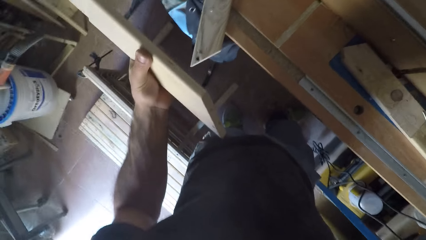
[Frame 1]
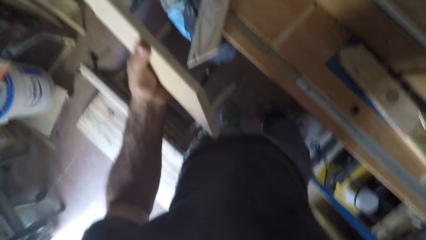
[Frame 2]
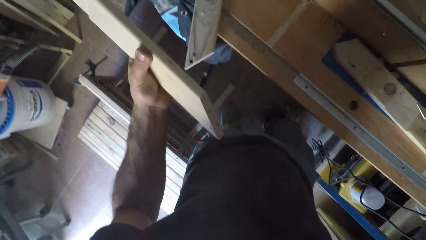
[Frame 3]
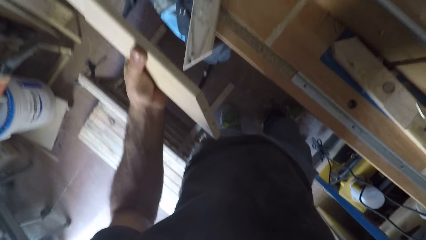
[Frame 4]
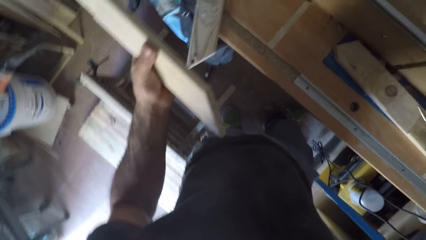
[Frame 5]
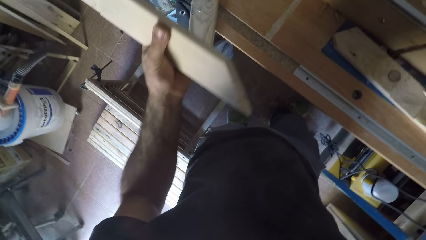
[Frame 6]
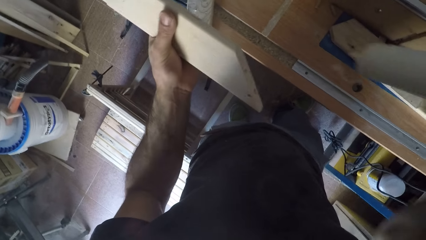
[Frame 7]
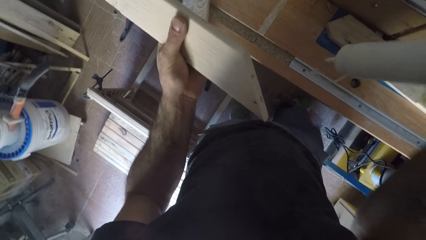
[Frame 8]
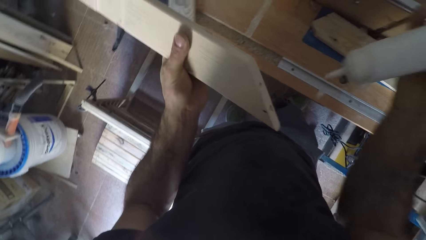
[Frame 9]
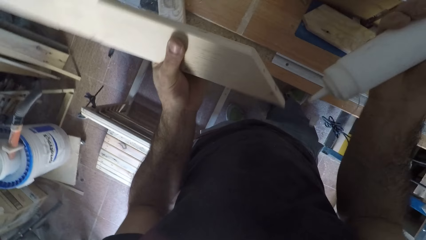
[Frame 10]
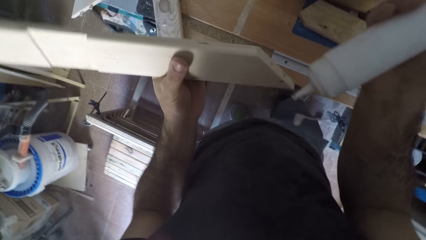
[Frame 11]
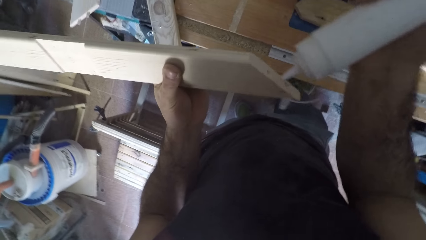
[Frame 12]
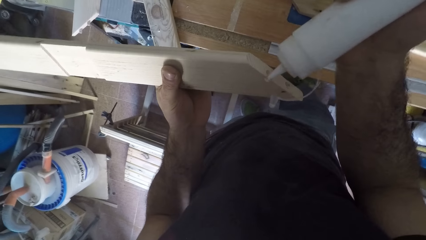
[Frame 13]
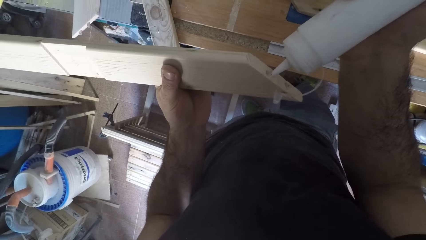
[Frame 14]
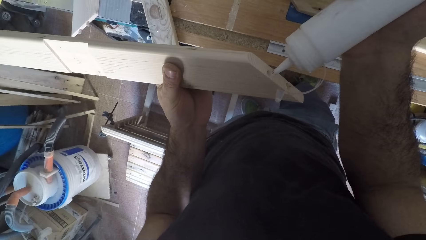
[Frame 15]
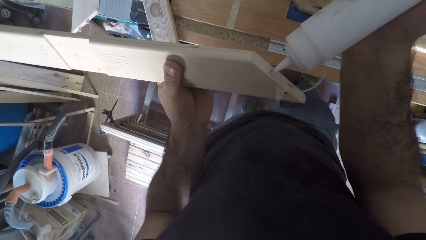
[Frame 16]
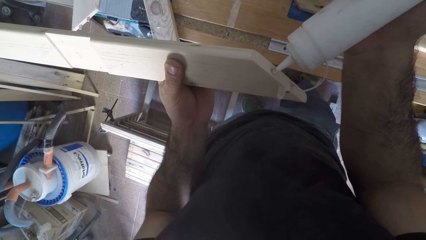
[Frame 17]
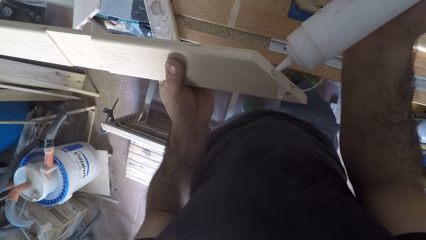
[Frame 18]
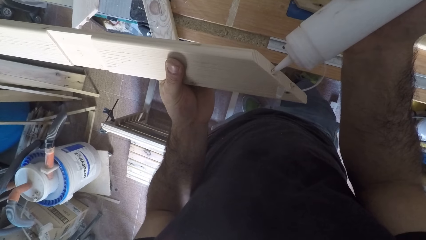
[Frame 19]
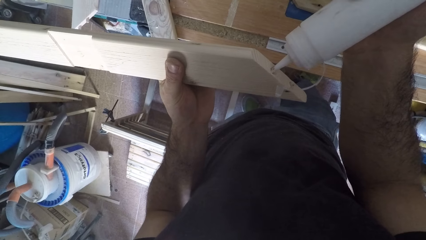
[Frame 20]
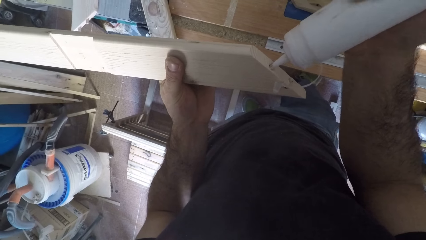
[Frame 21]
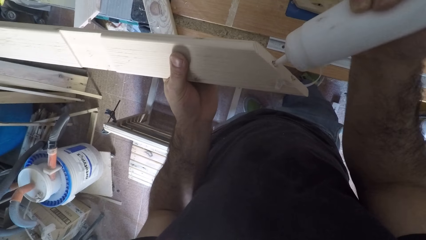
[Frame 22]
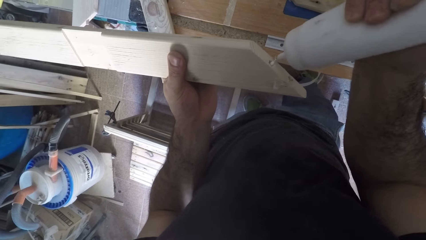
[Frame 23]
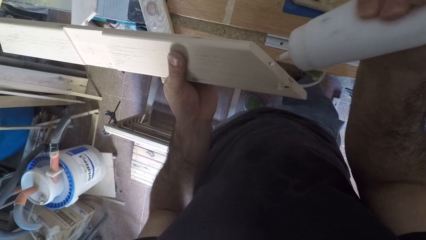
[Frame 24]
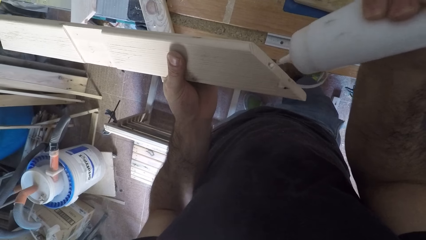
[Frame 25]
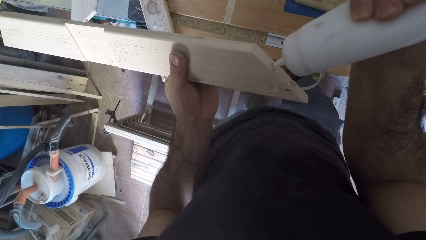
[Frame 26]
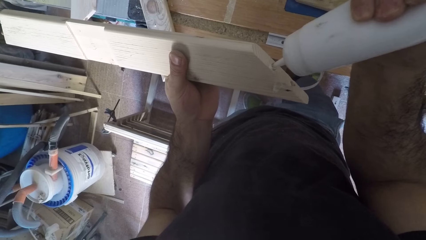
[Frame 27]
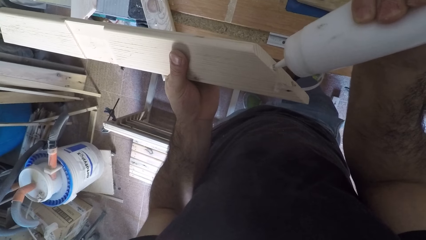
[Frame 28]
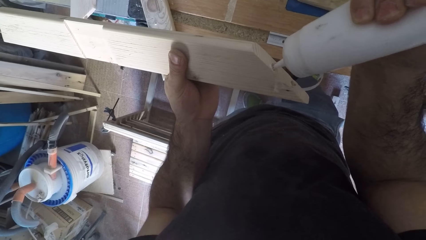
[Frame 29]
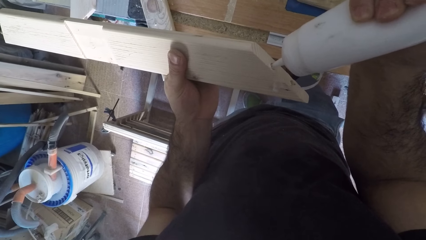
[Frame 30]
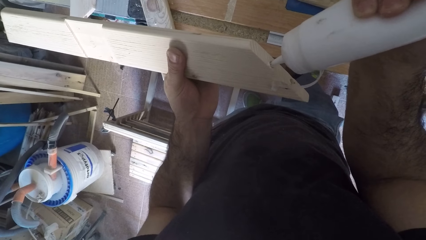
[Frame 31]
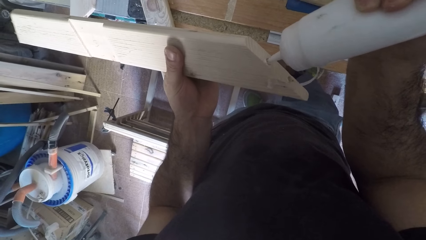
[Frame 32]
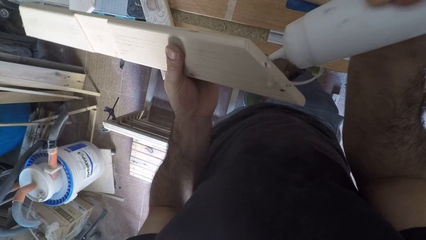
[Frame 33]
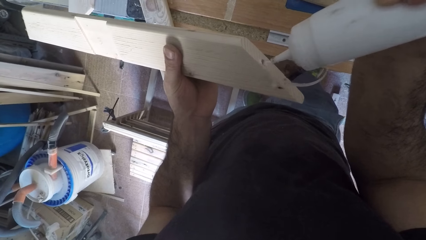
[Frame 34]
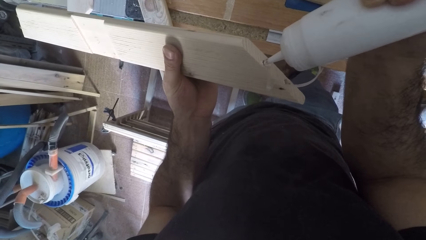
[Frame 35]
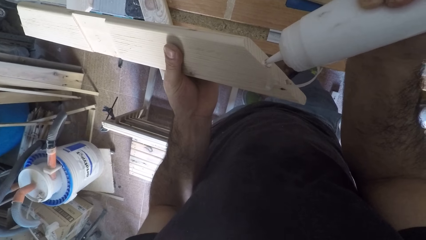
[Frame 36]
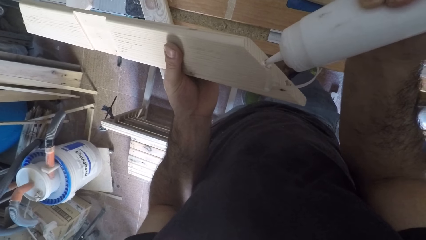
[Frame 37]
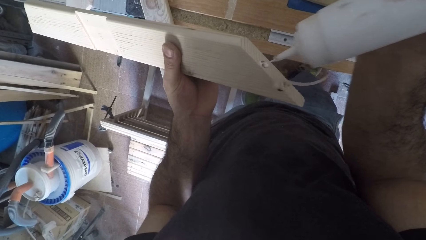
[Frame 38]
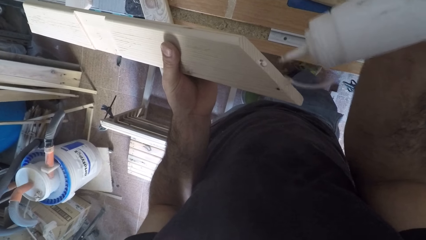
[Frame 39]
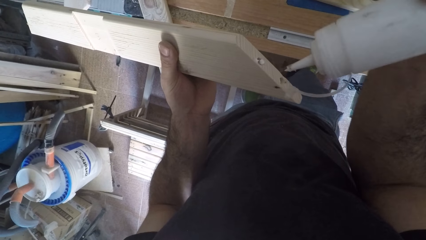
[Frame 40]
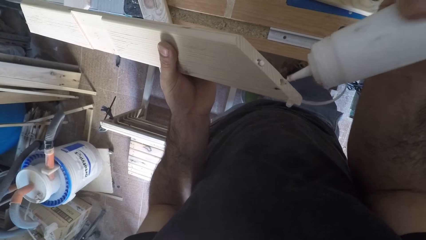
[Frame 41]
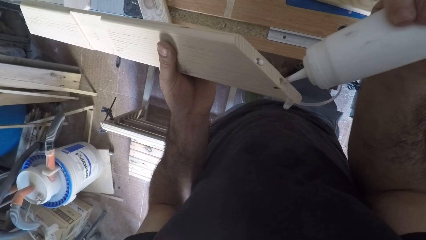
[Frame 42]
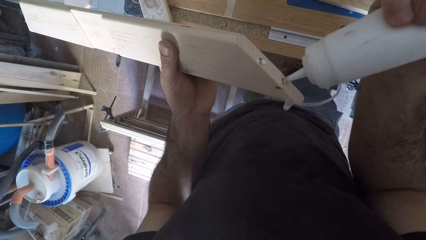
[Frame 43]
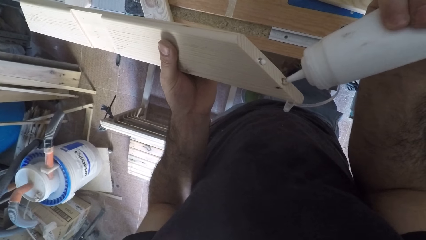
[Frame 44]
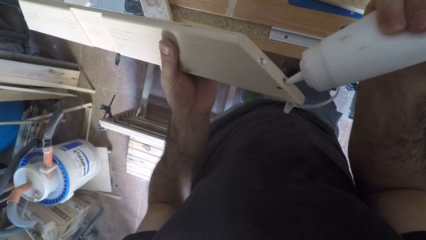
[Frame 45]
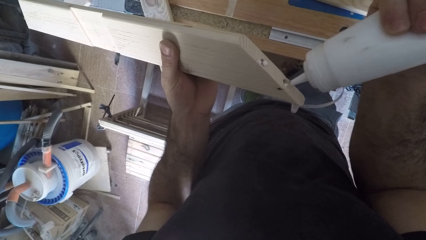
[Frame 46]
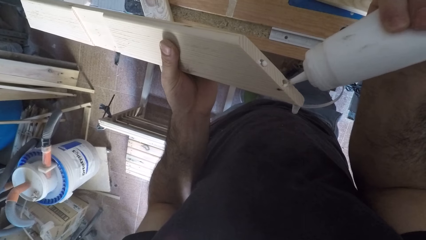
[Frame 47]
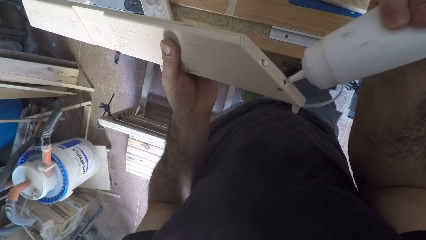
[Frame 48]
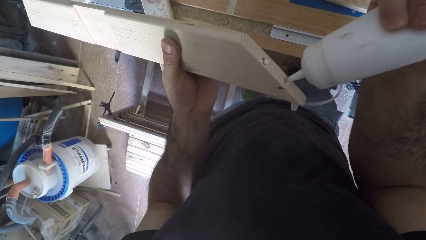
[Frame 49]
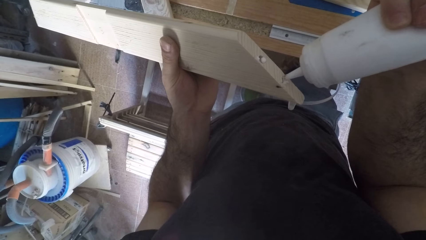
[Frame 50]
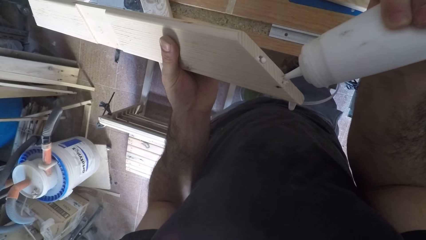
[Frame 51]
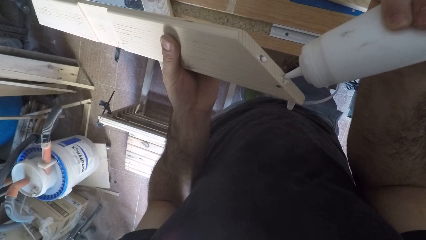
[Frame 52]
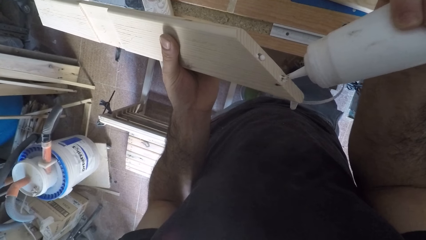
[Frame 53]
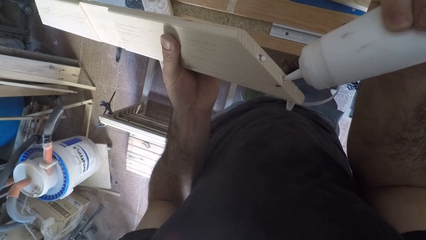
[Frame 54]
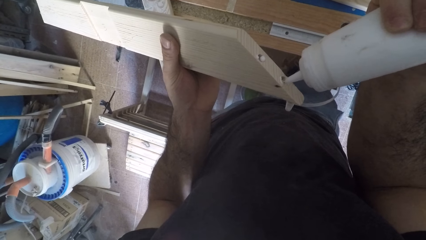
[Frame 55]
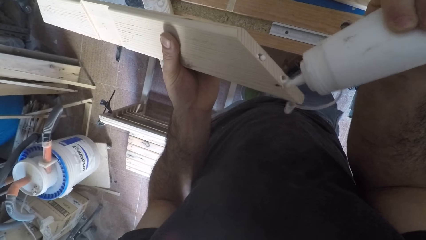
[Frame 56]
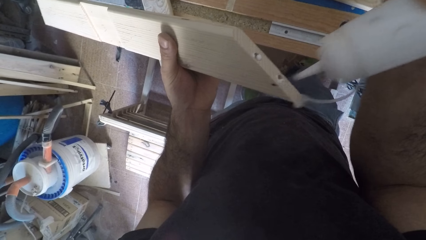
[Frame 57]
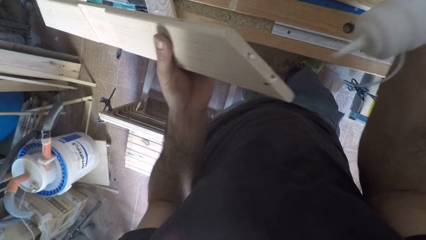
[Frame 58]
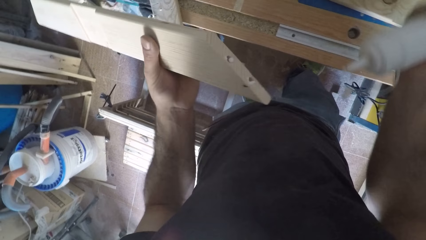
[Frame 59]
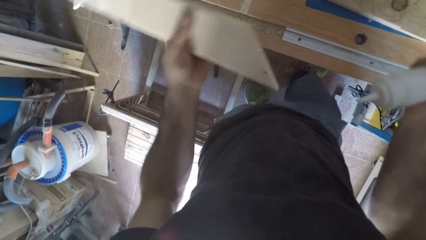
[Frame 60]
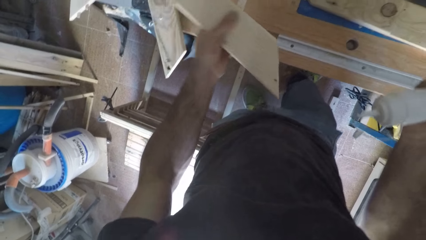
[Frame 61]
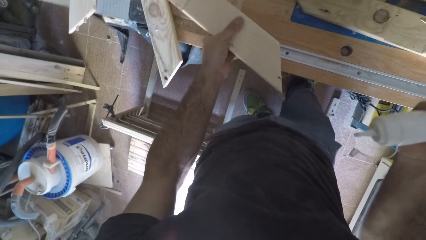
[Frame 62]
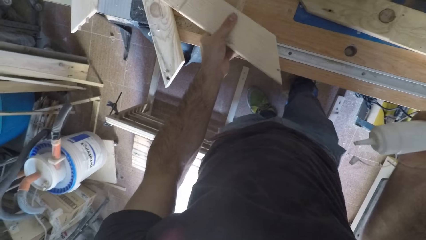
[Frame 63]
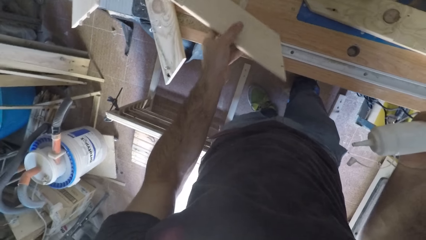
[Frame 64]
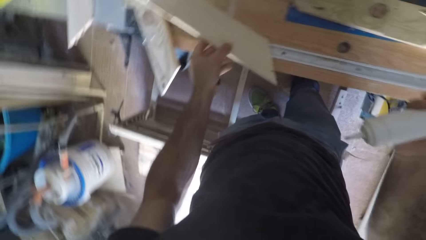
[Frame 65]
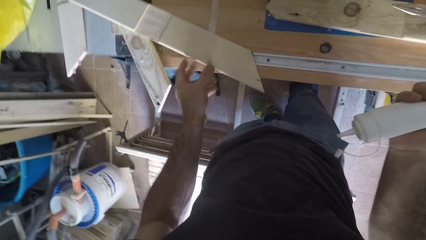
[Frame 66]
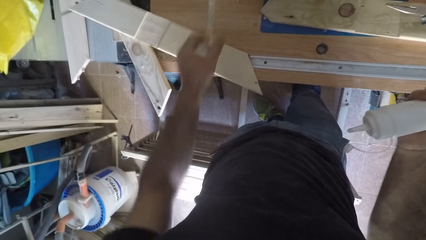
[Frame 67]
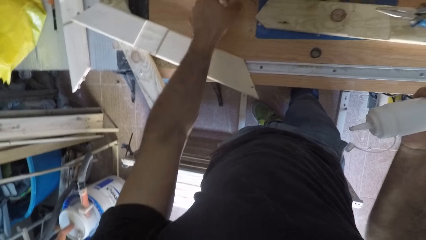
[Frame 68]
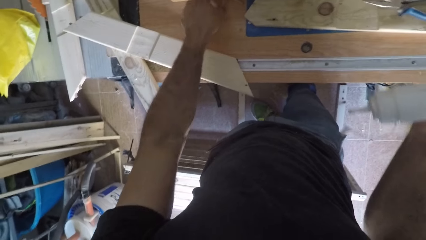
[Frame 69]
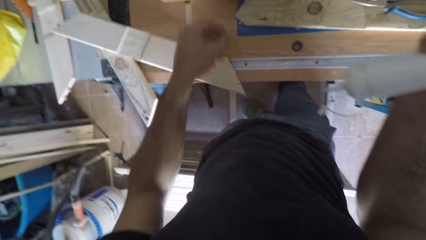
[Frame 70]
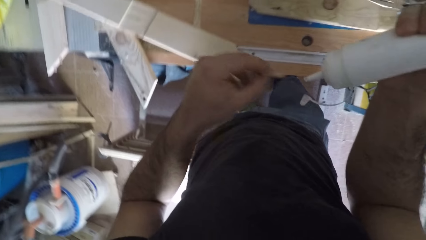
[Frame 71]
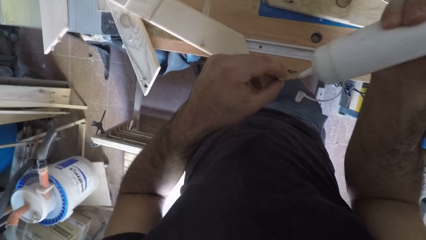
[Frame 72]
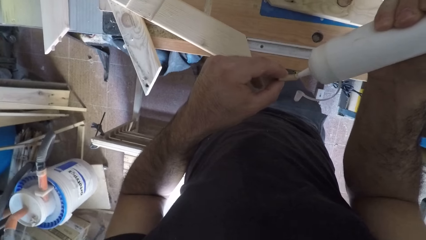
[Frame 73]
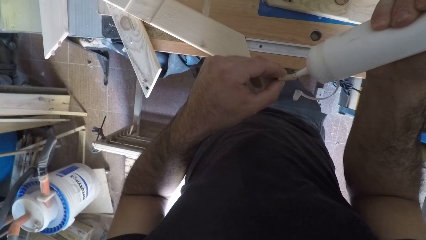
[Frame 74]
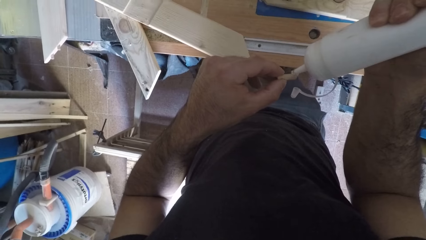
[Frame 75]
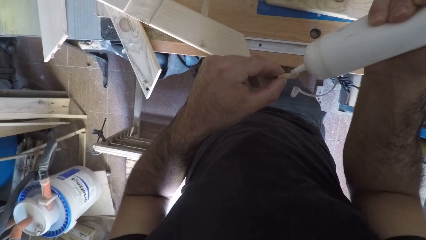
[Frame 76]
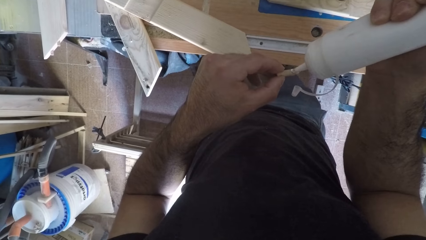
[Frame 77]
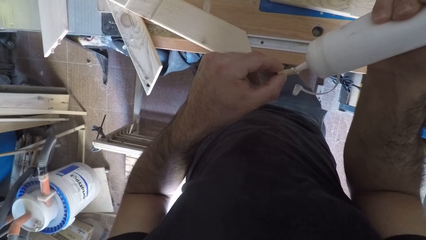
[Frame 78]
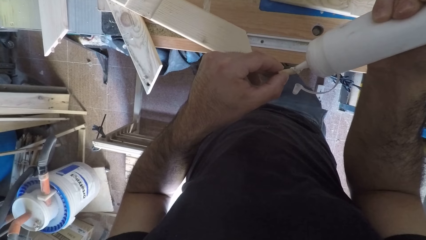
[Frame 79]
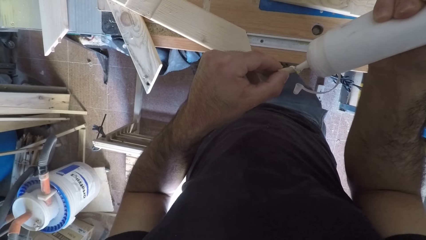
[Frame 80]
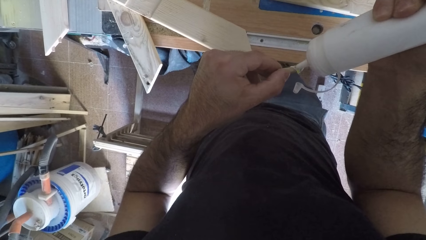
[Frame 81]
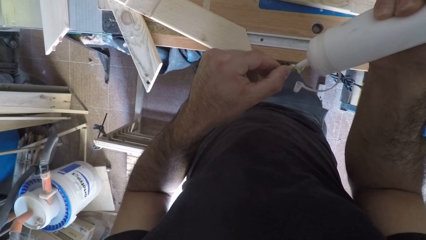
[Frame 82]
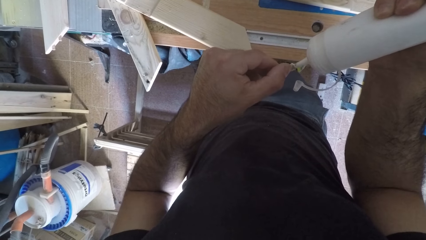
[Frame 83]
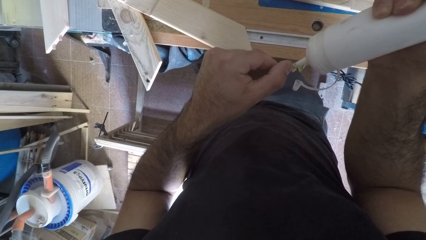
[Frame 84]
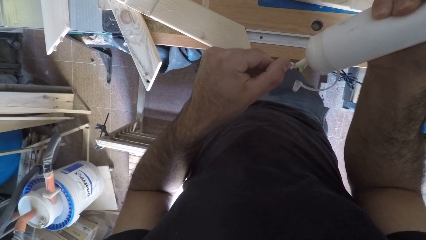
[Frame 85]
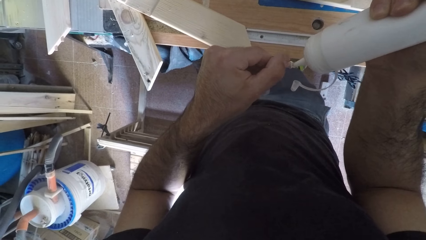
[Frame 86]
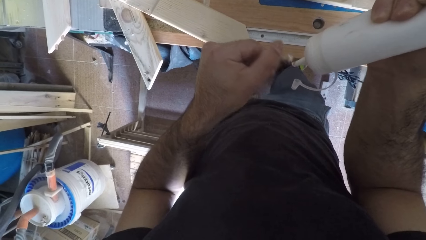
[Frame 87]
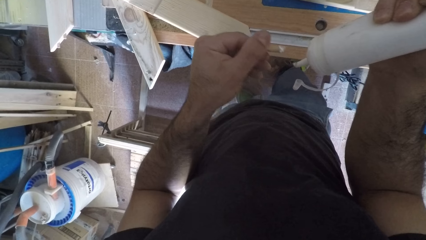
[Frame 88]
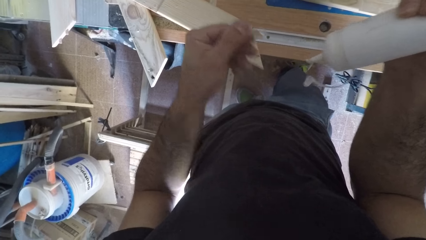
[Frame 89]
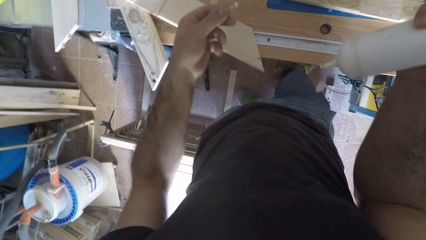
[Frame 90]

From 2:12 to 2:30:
The camera wearer shakes the wood glue bottle. He applies glue from the plastic can to the piece of wood. He drops the piece of wood on the work bench with his left hand. He picks up a wood dowel or wooden screw from the work bench with his right hand. He rubs the wood dowel around the tip of the can of glue. He pours the wood glue on the wooden screw.
